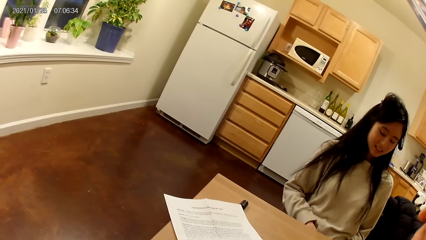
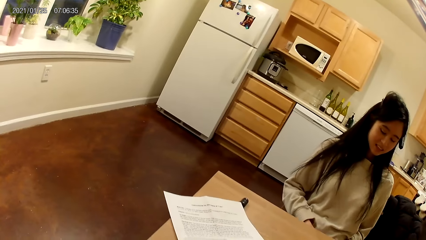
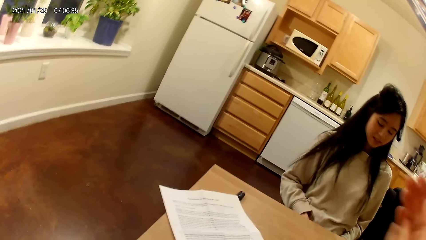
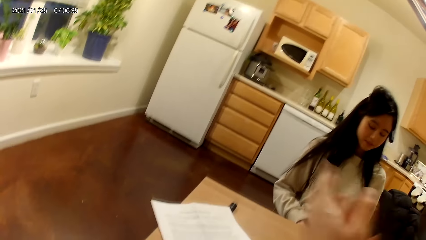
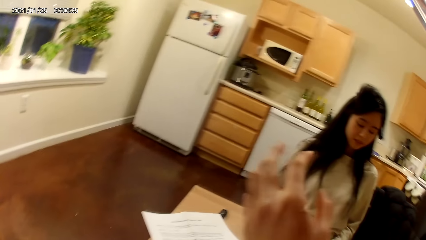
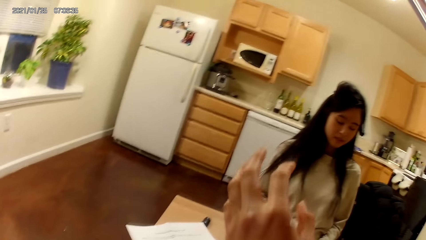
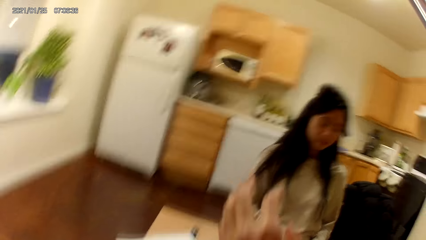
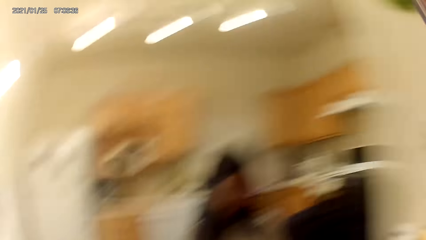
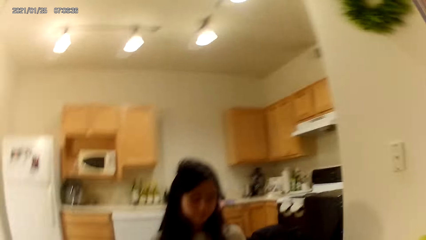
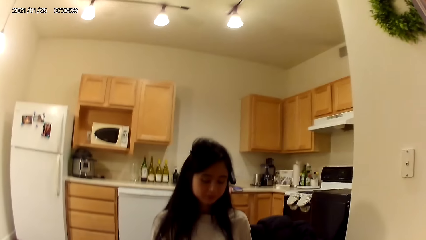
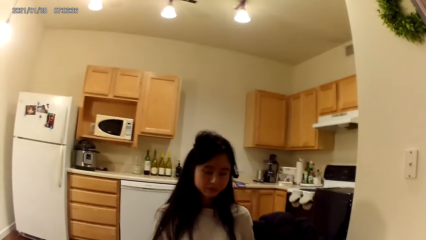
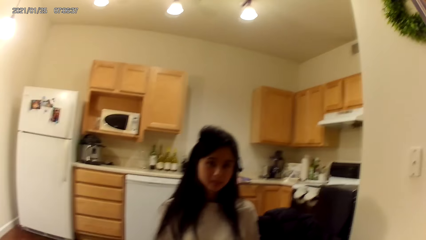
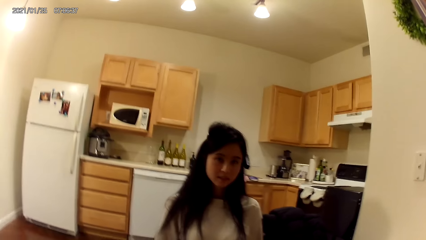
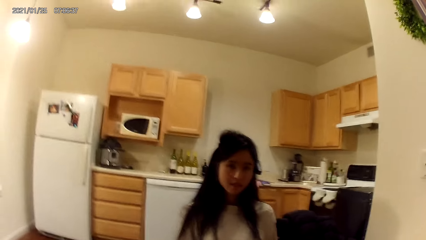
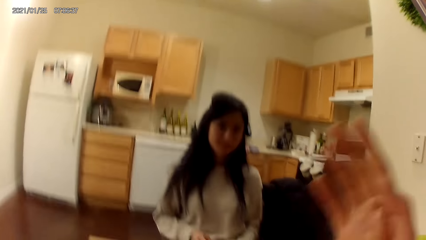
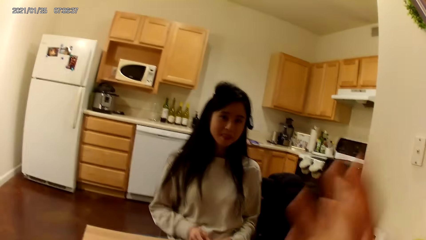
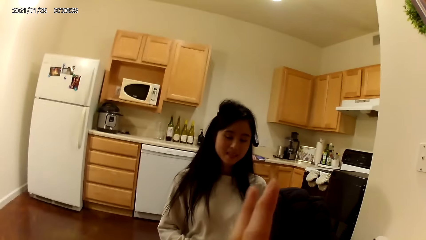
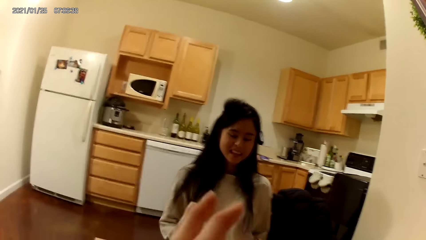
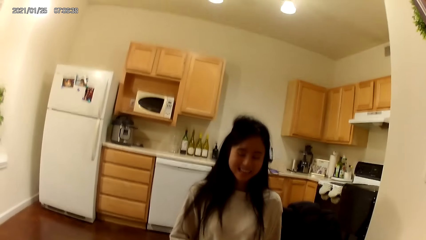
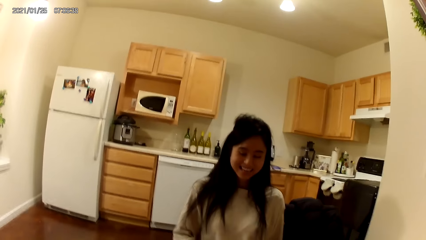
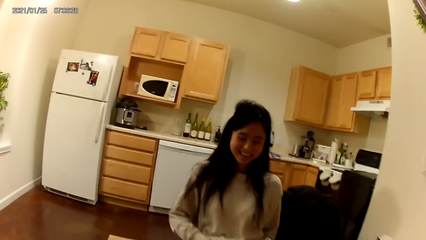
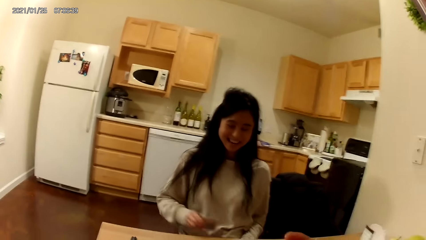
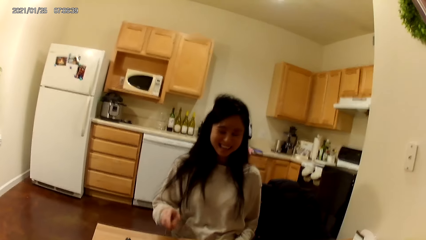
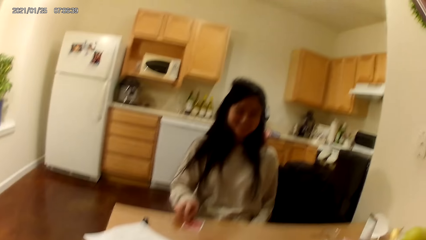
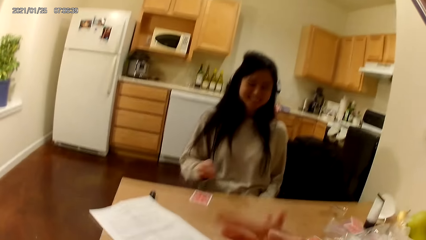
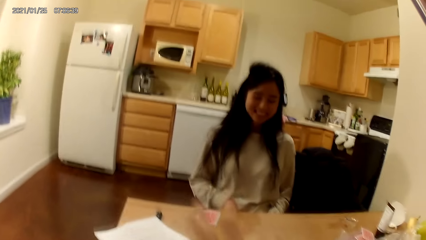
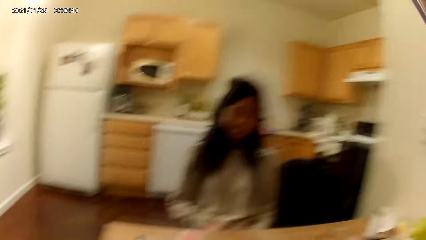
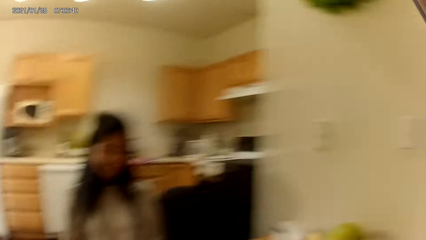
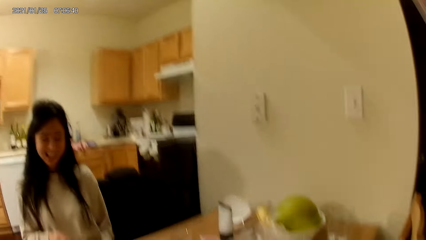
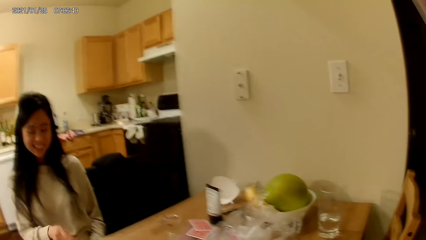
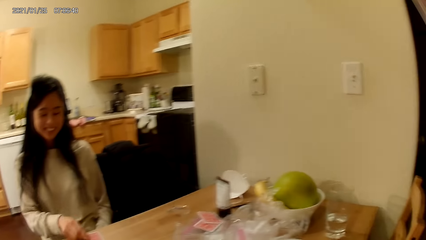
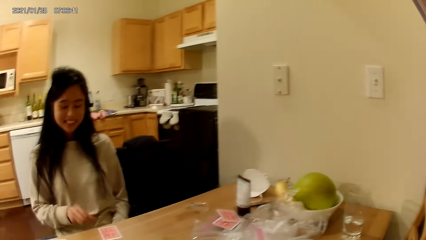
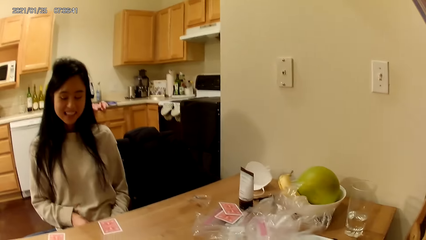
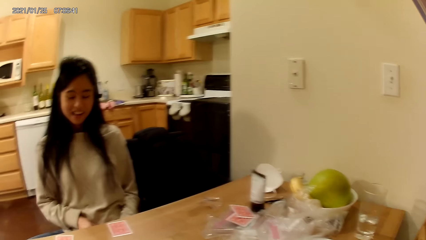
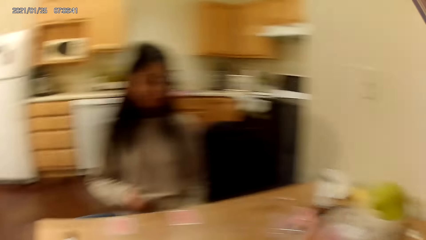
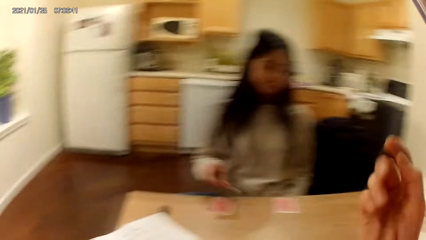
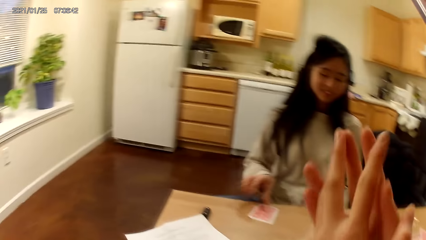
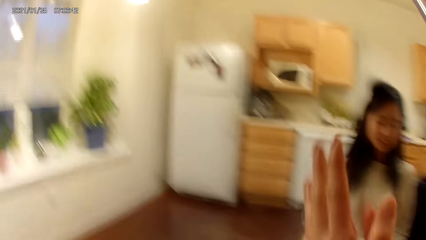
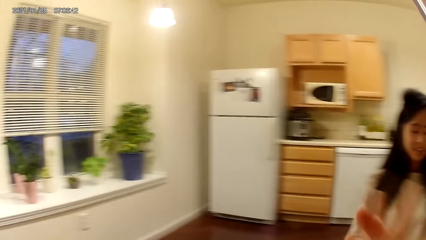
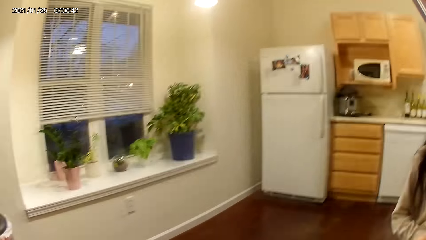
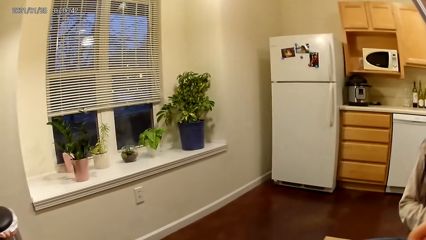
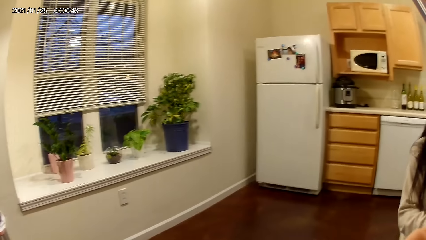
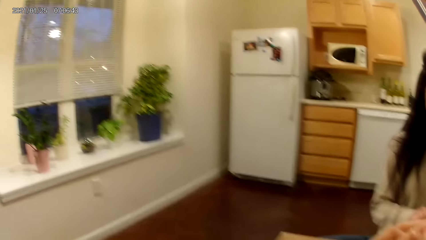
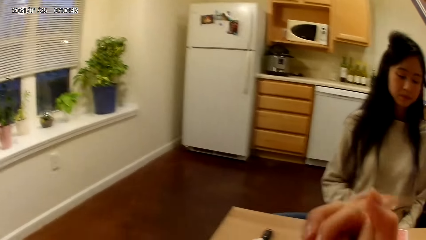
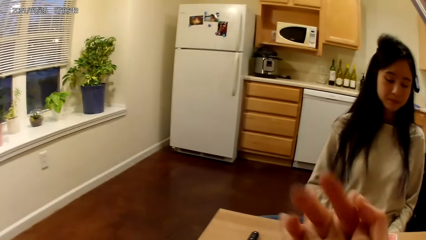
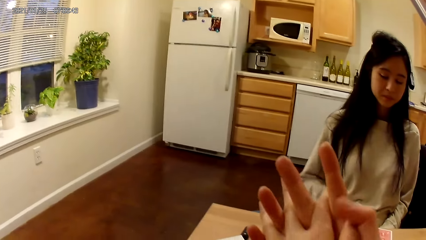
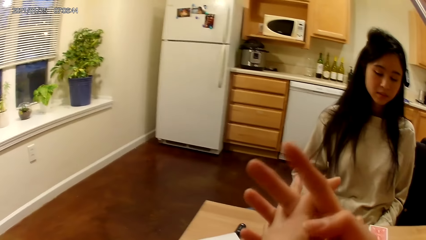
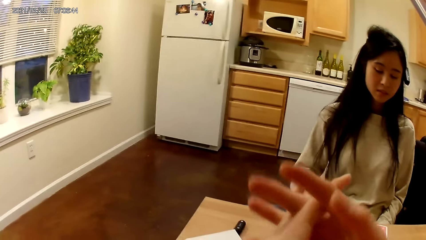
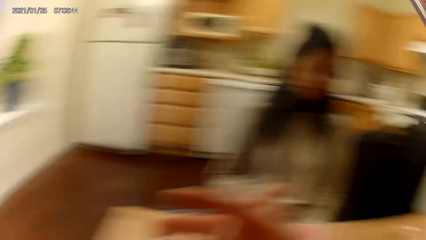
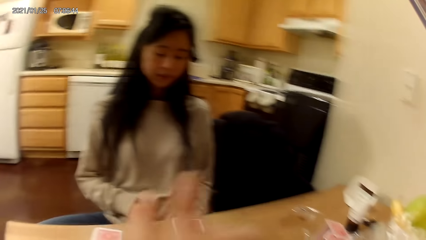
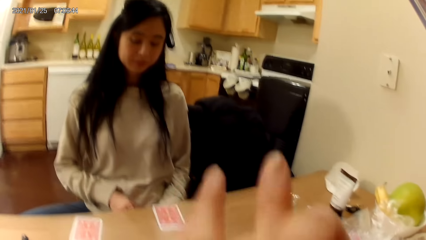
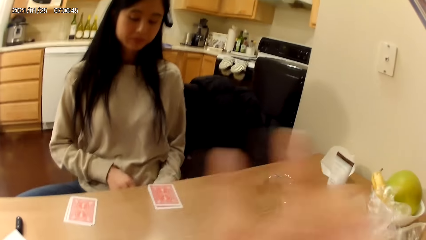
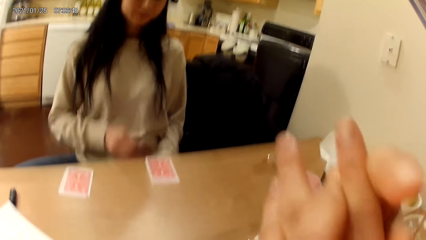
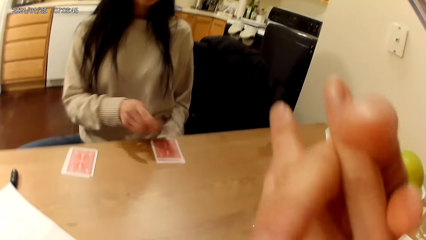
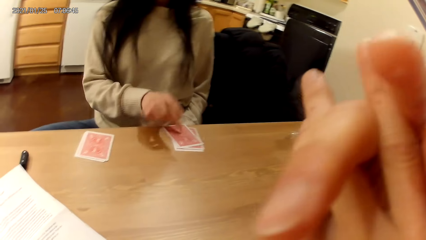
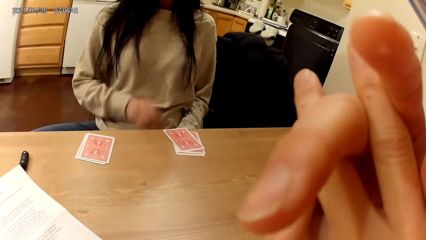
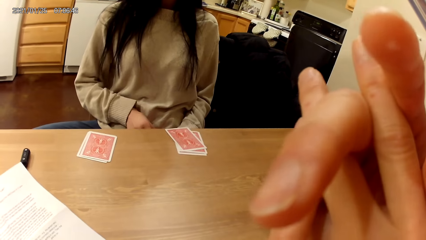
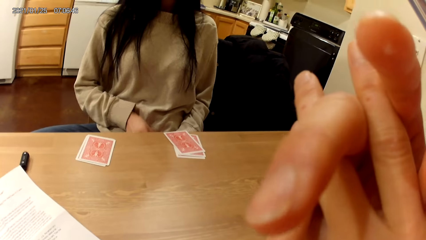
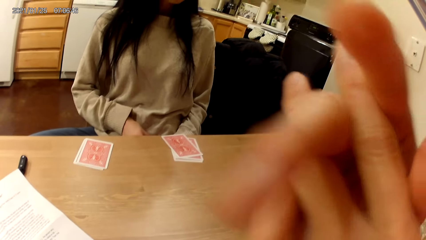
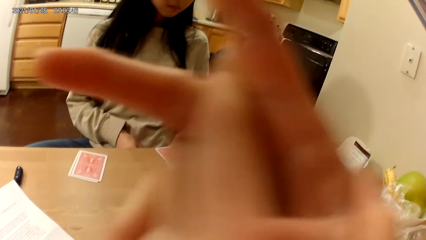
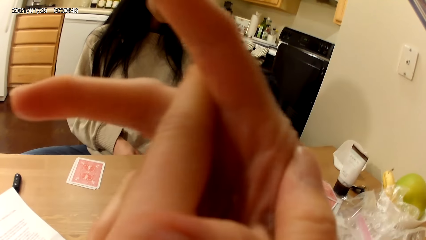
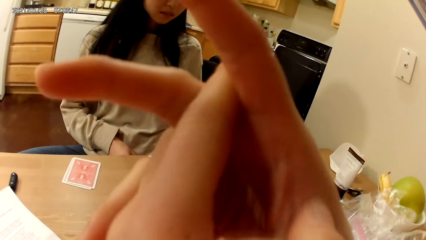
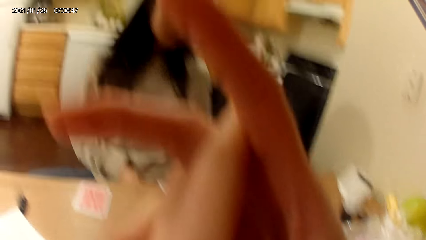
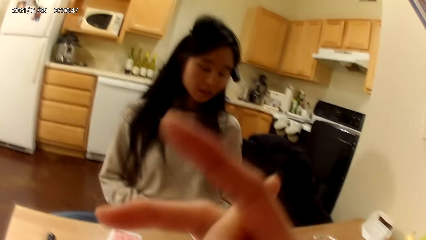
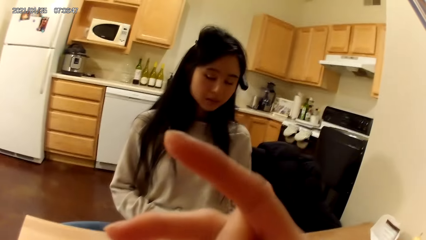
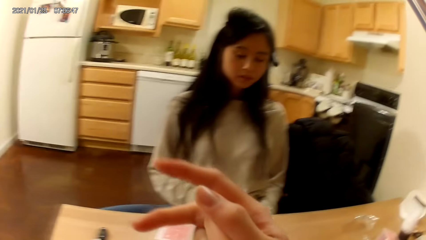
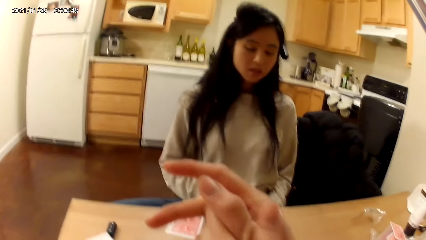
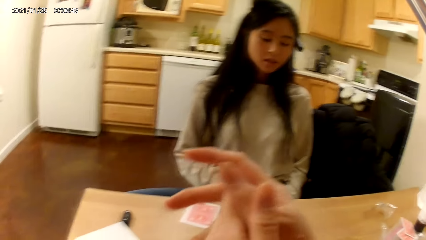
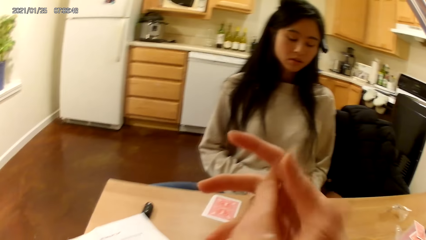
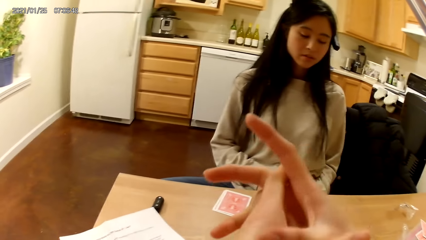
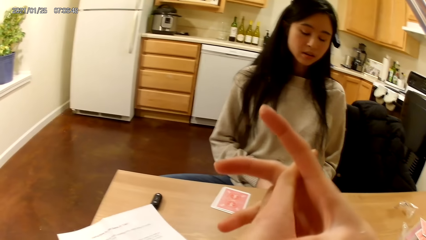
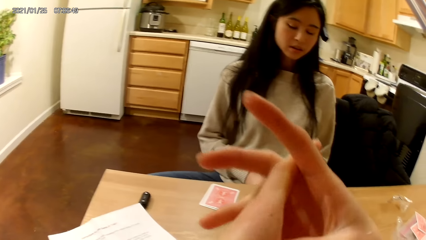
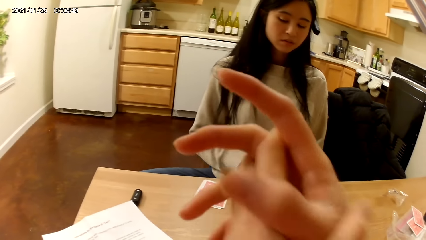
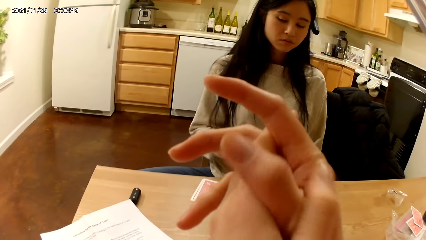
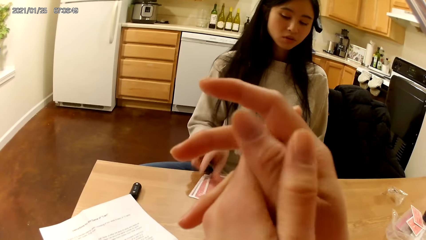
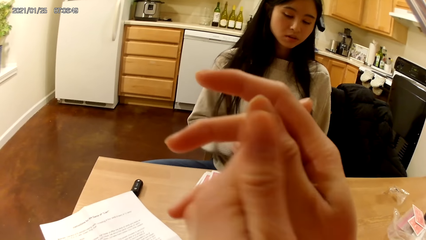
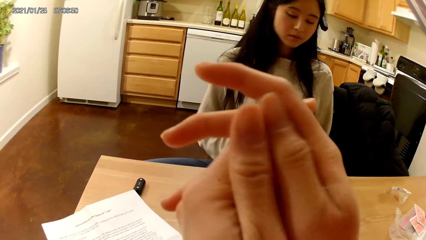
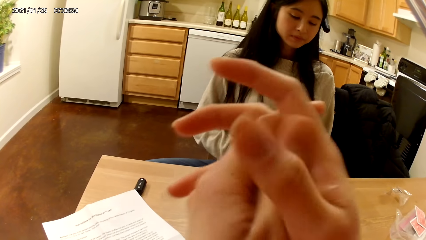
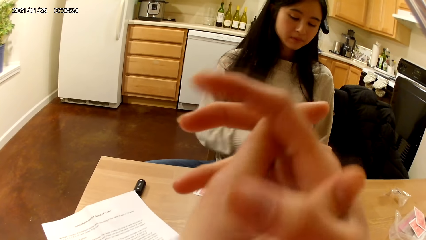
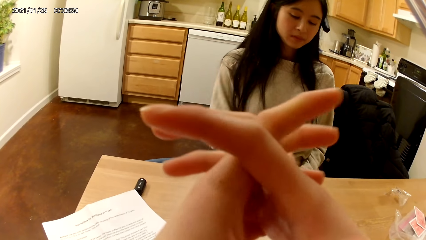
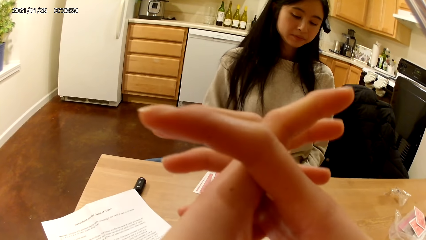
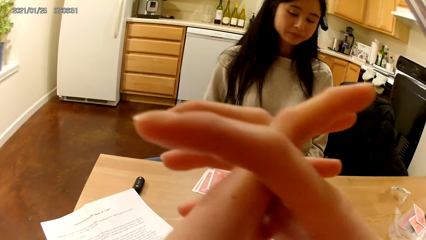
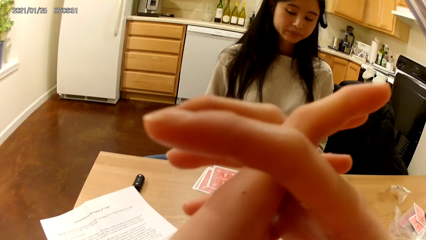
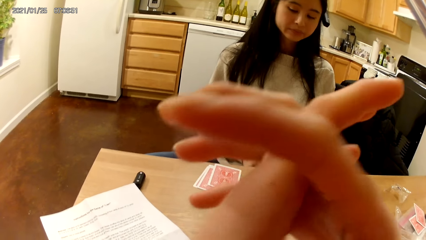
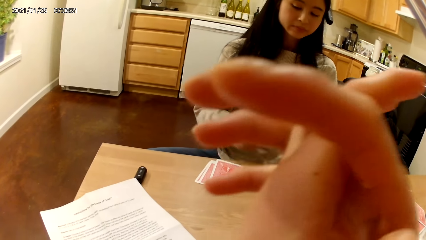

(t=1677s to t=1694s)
The woman shares the cards in two pieces with her right hand. She puts the playing cards on the table. The camera wearer looks around a room.
